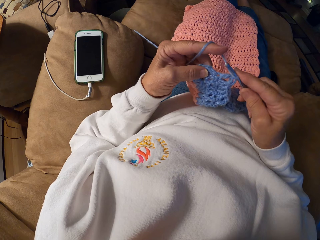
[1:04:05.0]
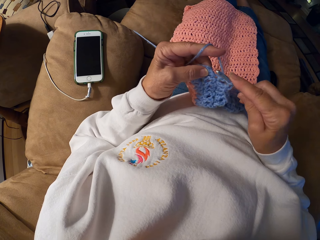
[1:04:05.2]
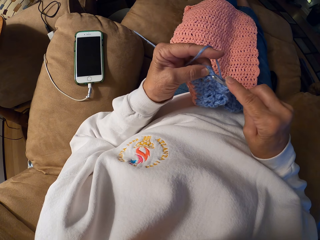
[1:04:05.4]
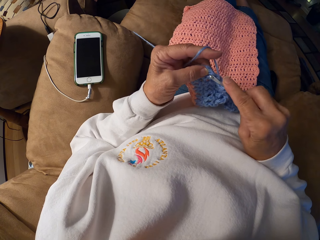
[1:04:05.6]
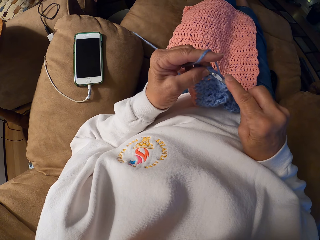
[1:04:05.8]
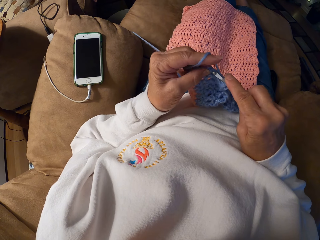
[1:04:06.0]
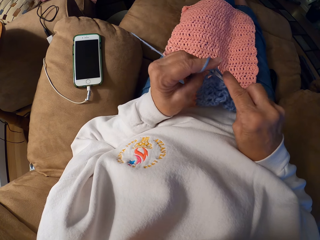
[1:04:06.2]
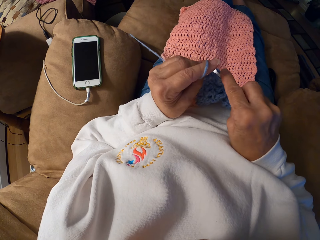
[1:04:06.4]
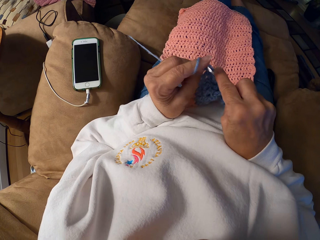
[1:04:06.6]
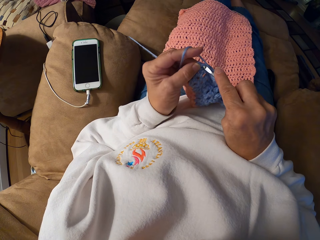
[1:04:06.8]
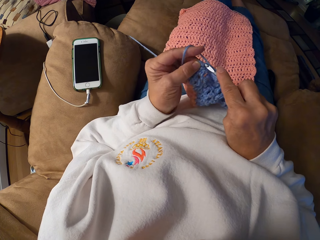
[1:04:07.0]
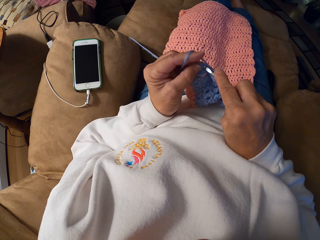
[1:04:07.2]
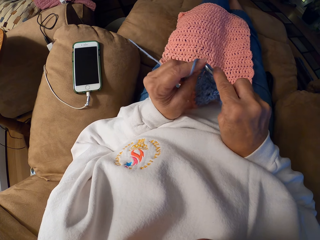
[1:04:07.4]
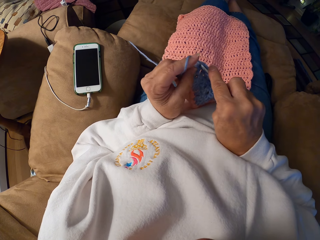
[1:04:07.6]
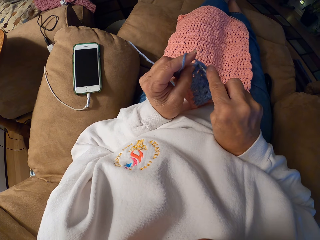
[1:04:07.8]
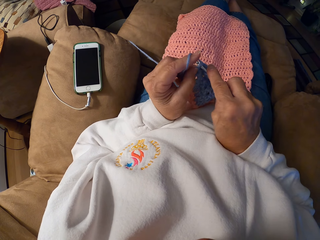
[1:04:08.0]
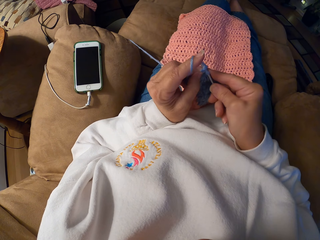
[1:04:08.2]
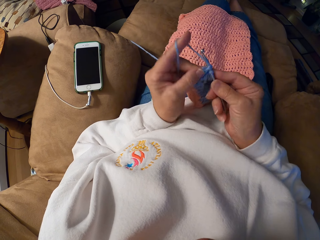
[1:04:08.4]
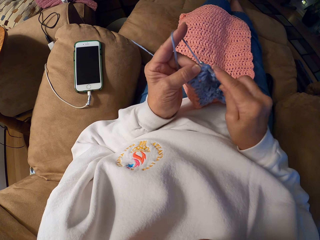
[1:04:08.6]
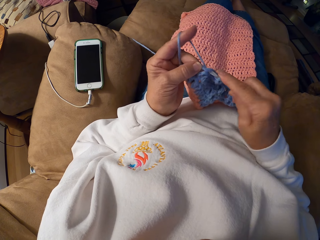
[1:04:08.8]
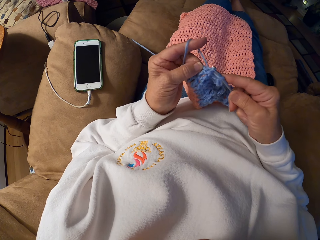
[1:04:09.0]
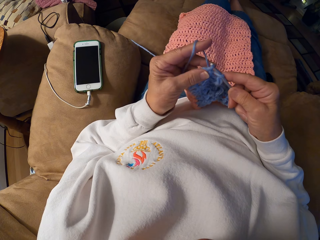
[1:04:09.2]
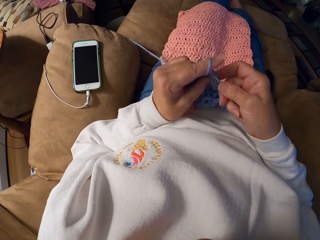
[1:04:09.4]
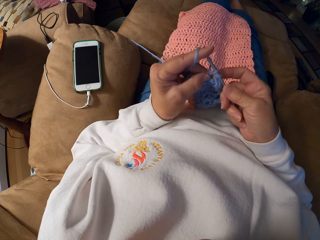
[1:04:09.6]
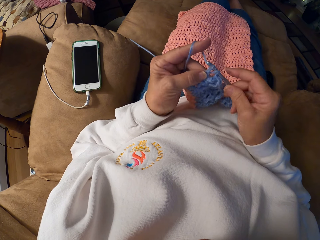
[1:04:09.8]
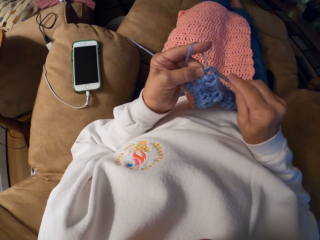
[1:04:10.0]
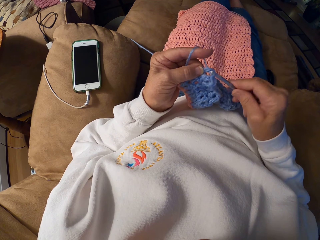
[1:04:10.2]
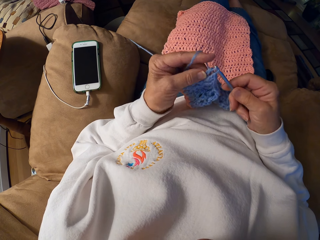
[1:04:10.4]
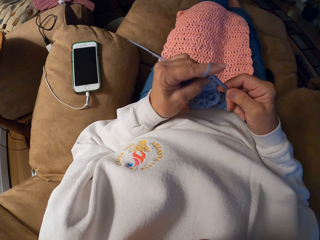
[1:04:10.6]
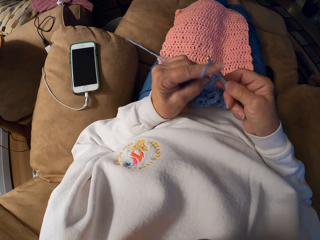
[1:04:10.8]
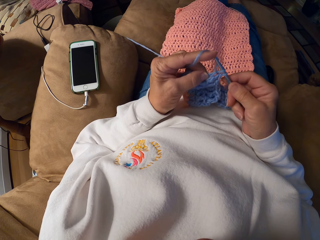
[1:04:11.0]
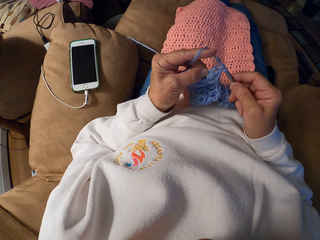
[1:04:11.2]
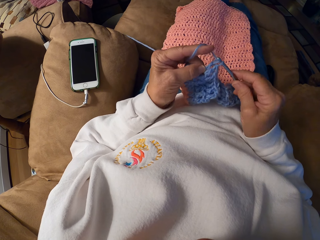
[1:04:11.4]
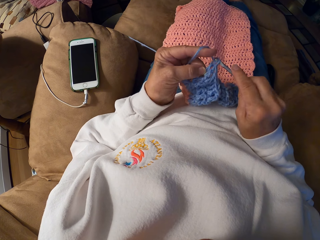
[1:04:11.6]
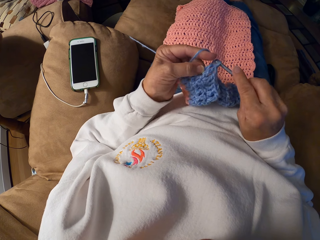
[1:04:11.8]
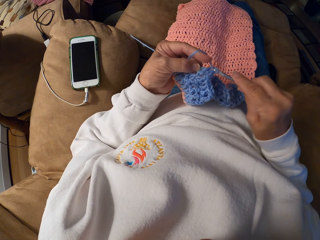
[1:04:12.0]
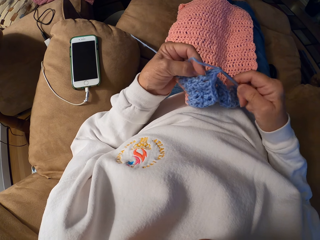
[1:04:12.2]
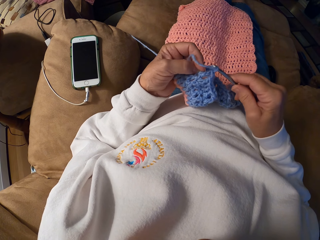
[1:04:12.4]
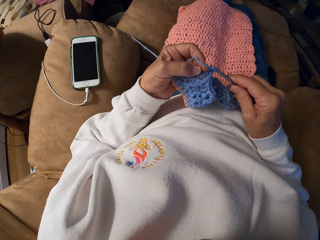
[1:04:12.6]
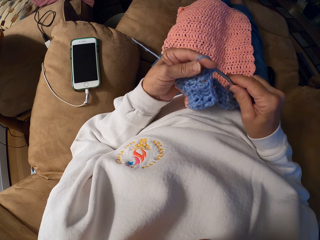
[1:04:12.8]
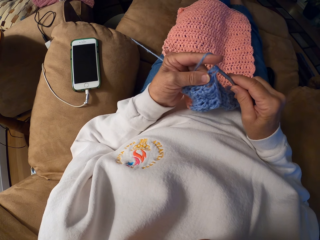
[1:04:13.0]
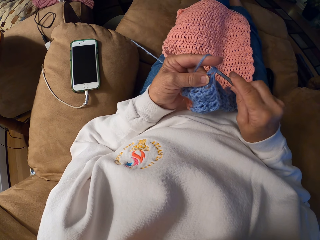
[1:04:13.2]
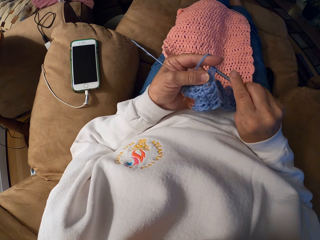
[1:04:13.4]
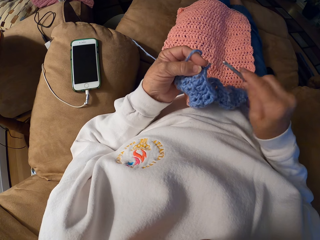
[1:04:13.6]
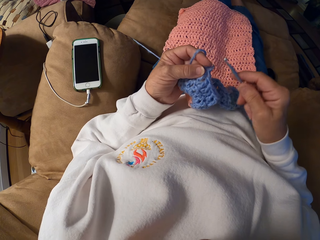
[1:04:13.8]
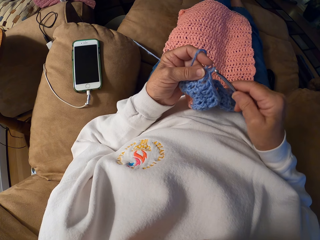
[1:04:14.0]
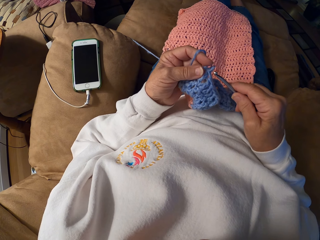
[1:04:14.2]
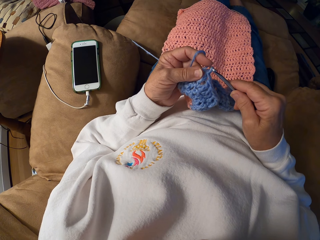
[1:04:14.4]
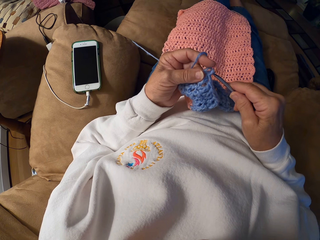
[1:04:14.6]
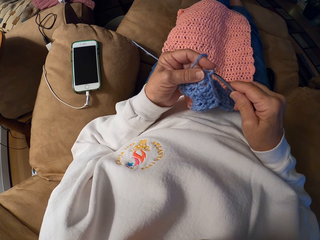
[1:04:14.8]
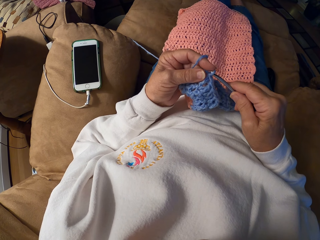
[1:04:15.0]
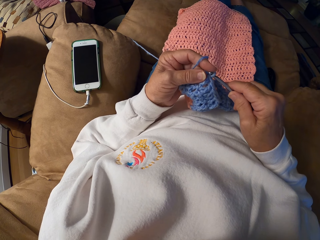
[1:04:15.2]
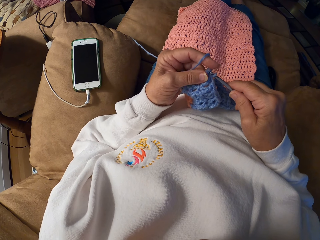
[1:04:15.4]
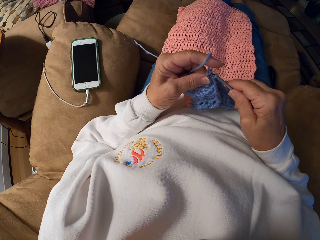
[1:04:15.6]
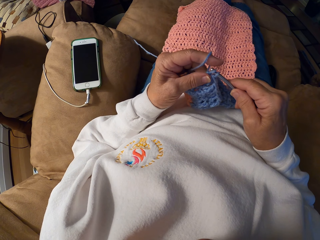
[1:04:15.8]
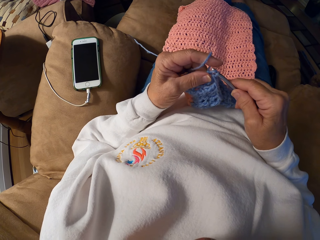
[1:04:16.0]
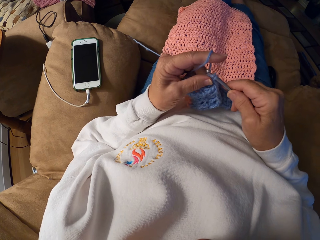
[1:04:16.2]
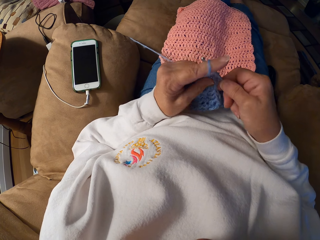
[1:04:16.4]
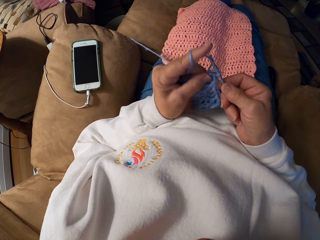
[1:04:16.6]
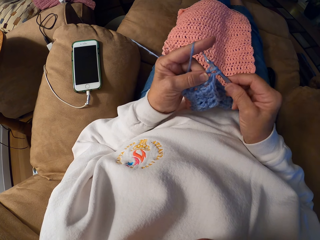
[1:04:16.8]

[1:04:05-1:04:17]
The camera wearer removes the crochet hook from the crochet. They crochet with the yarn and the crochet hook.

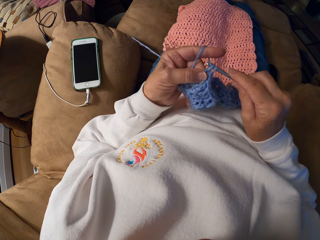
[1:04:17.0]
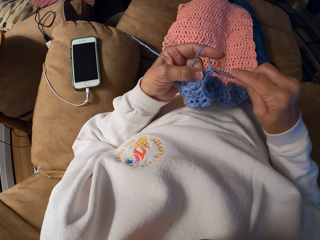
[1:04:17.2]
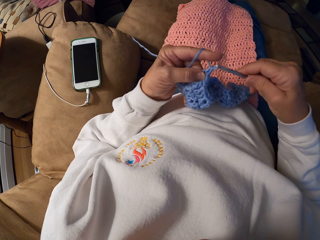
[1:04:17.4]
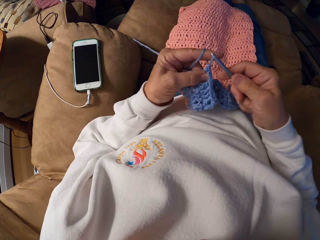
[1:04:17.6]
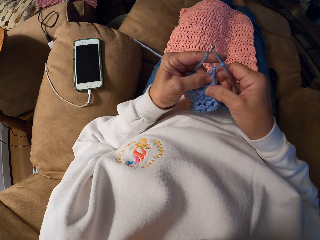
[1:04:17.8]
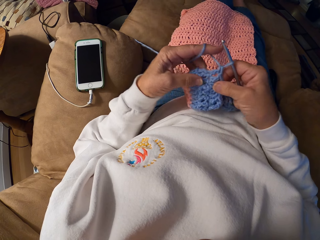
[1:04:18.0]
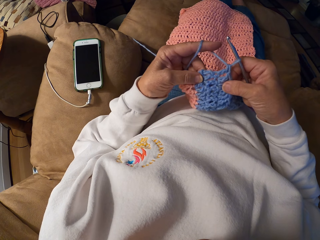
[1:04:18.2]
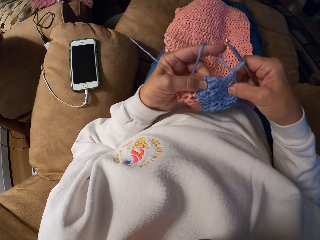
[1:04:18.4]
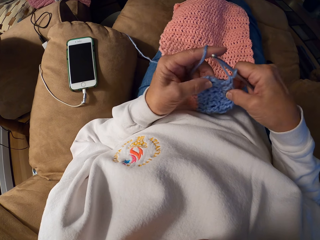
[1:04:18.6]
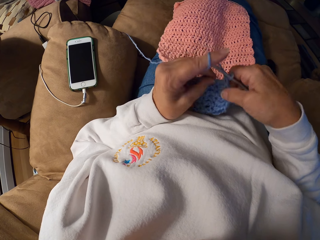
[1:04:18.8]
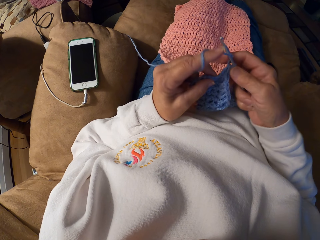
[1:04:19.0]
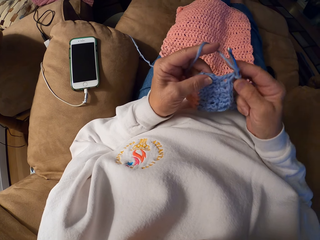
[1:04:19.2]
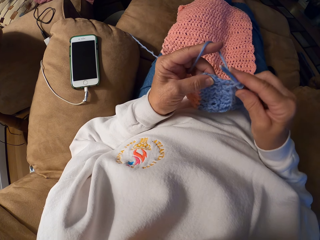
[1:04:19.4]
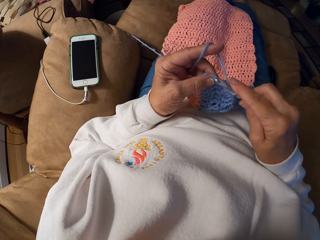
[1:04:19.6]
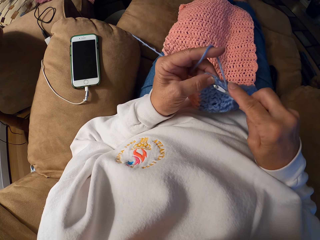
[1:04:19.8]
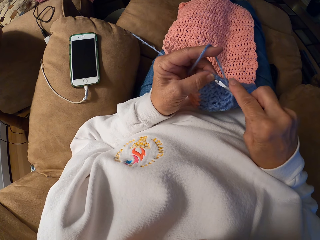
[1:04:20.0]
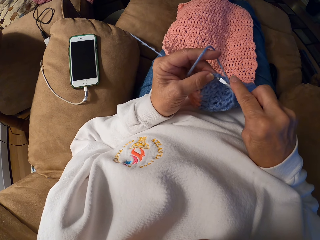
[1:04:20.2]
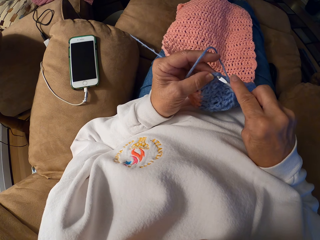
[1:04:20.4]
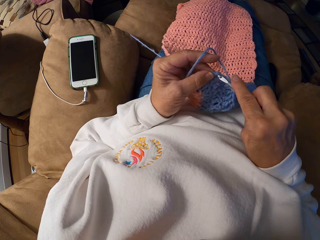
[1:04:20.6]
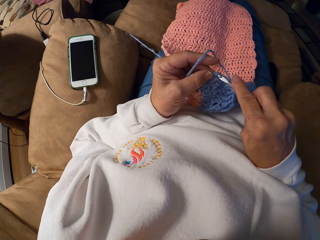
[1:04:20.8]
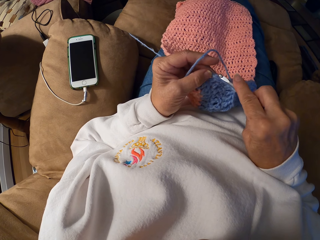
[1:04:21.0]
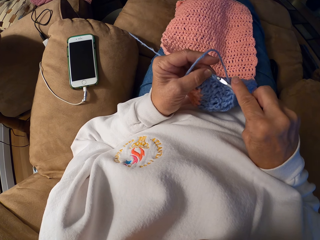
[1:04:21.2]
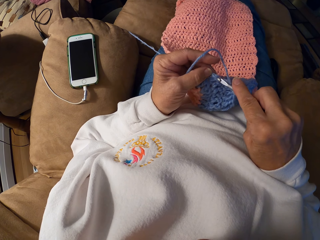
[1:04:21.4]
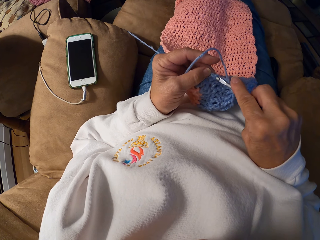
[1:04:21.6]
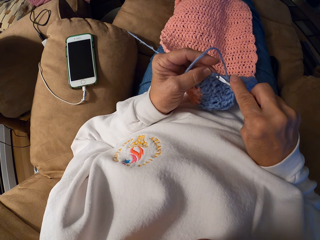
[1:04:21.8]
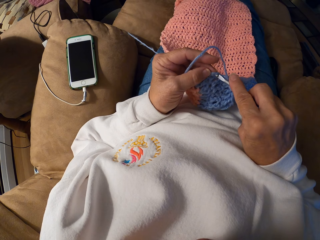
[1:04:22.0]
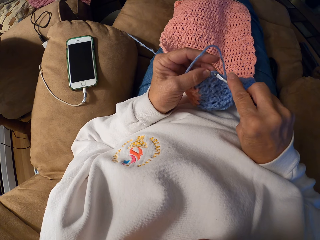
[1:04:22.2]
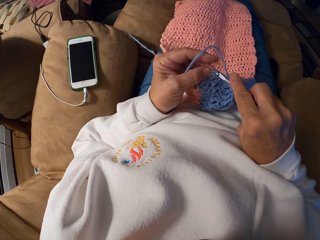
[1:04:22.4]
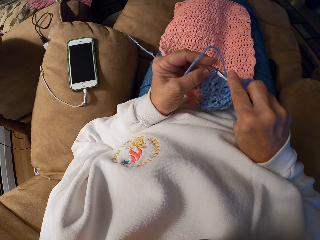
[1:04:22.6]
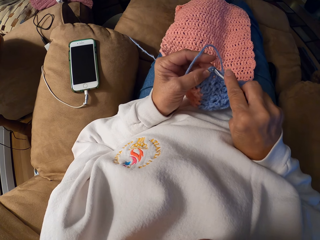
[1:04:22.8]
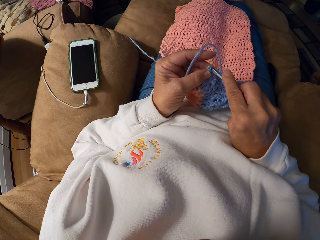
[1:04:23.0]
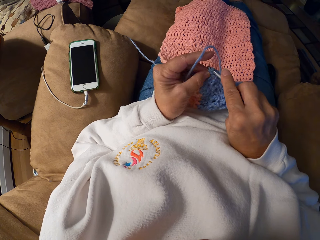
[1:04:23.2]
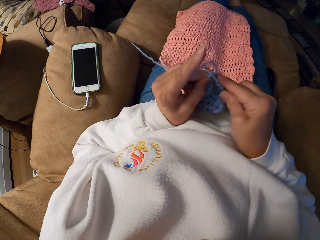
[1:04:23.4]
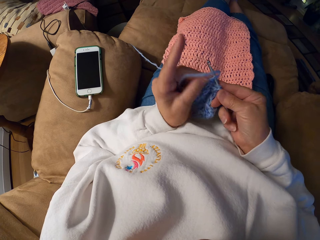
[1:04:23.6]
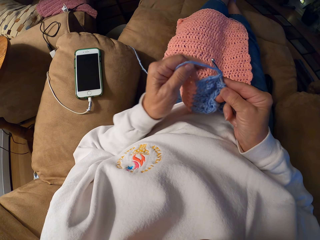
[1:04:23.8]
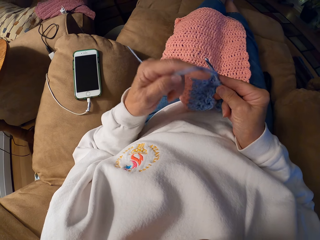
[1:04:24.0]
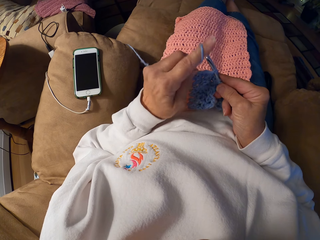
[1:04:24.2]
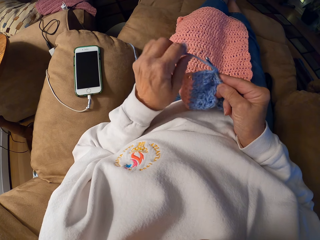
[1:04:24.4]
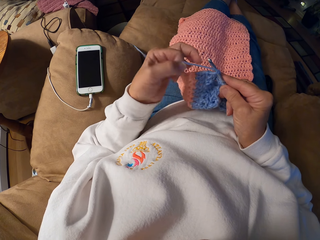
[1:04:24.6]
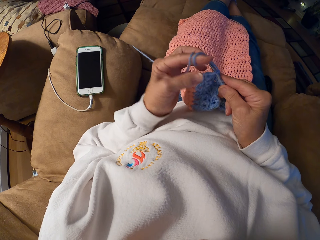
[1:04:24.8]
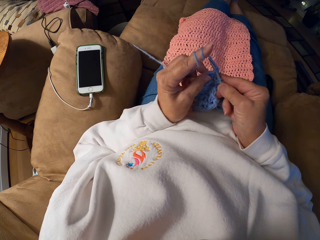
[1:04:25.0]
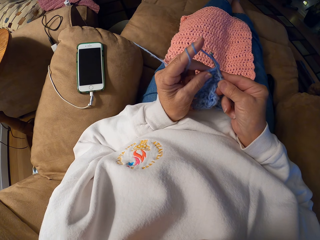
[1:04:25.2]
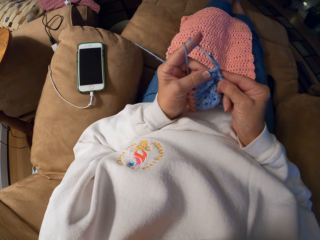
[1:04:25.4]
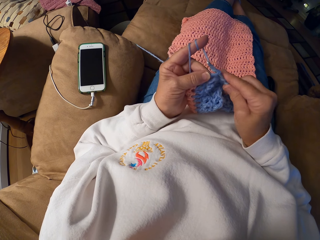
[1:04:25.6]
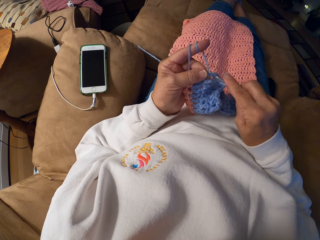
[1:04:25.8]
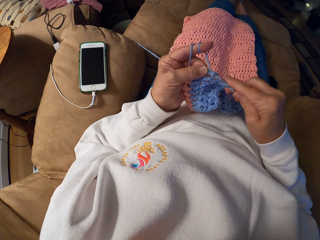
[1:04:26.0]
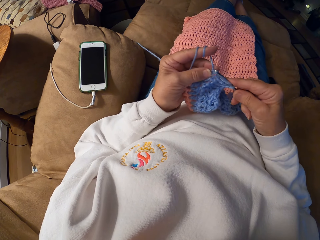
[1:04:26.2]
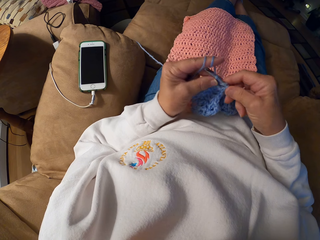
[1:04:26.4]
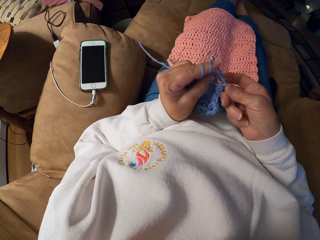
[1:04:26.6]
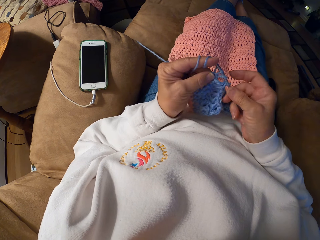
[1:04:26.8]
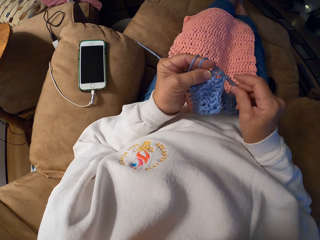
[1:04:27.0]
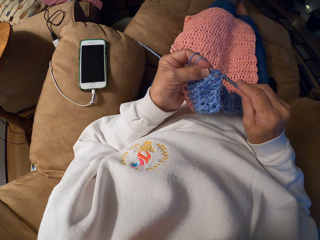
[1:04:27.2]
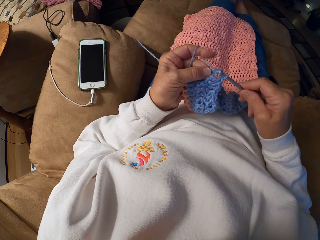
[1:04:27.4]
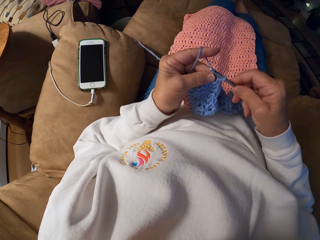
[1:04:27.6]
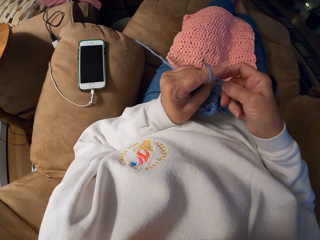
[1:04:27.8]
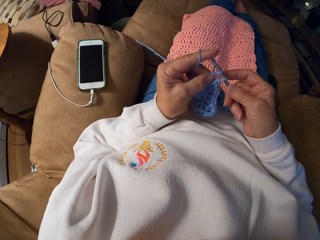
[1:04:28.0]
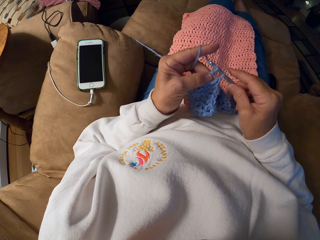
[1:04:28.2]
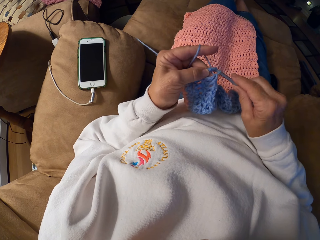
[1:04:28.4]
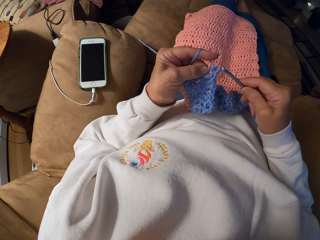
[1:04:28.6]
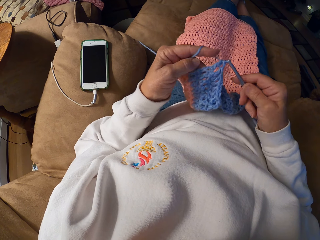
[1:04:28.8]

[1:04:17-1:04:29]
The camera wearer adjusts the crochet. They crochet with the yarn and the crochet hook. They adjust the thread. They crochet a garment.
